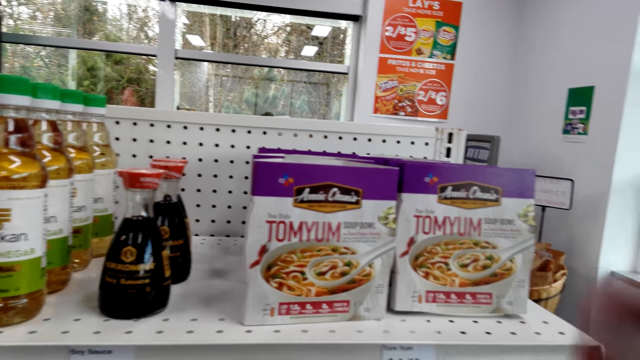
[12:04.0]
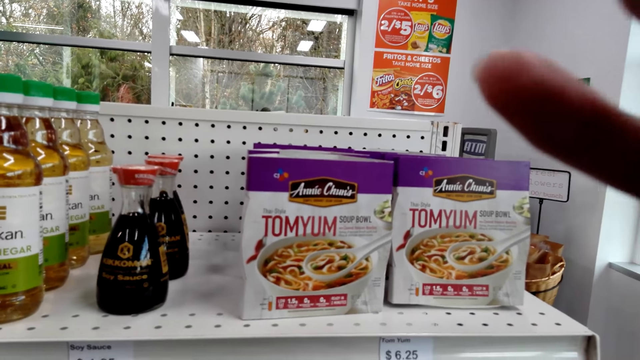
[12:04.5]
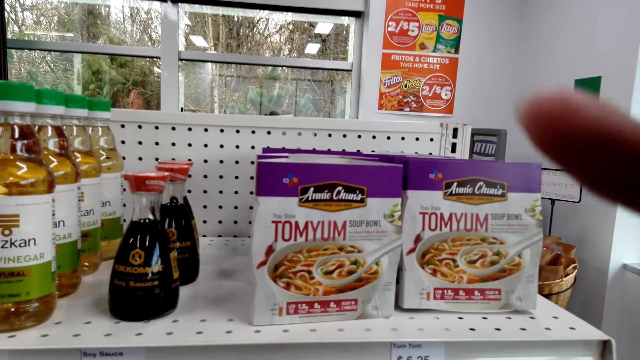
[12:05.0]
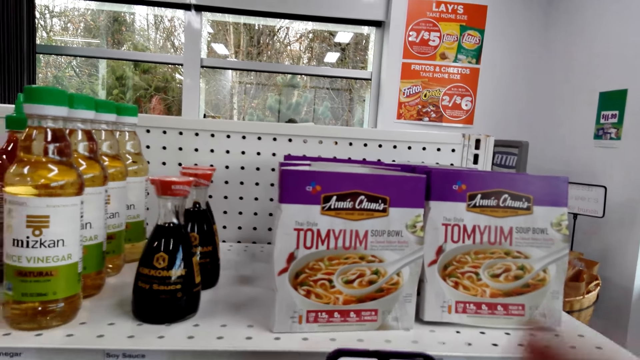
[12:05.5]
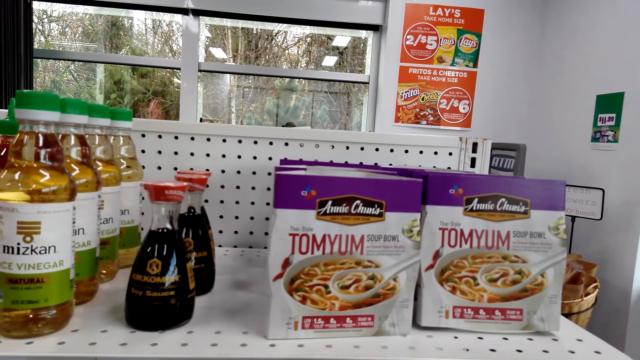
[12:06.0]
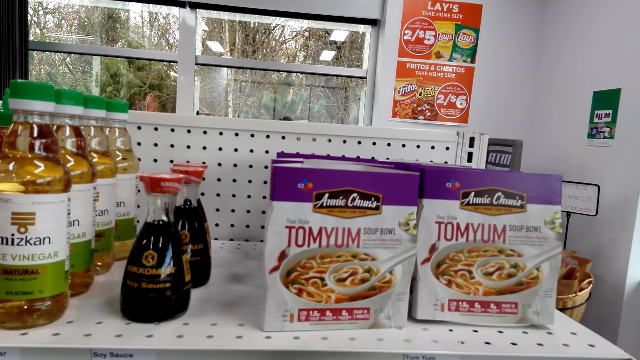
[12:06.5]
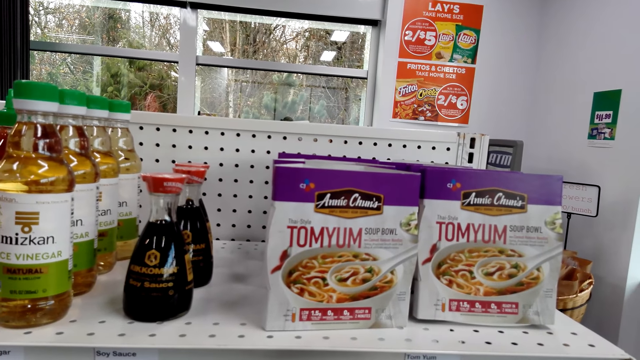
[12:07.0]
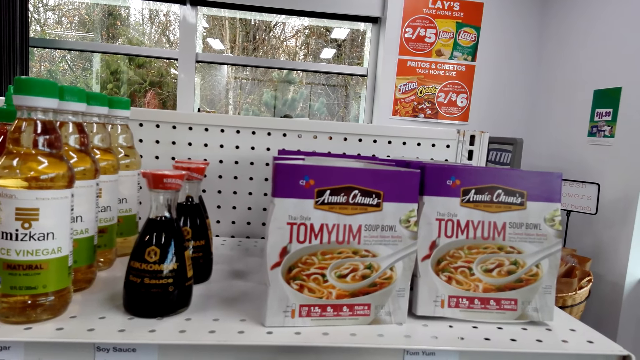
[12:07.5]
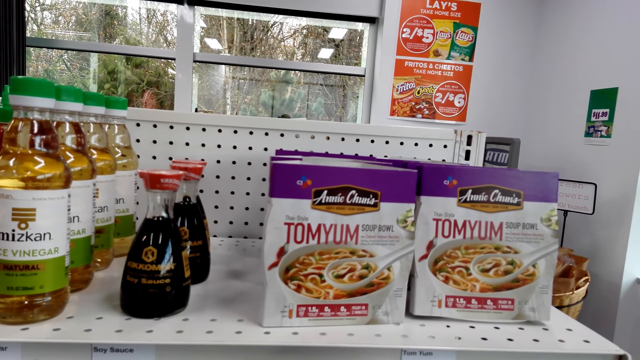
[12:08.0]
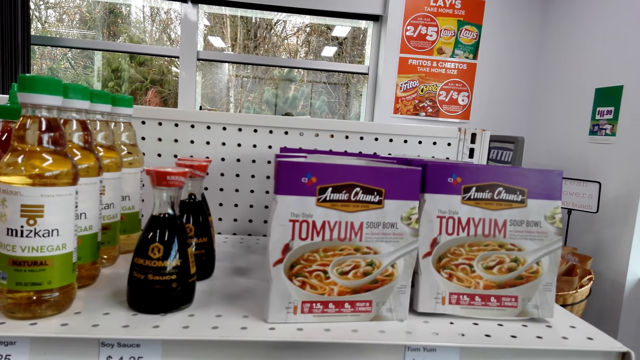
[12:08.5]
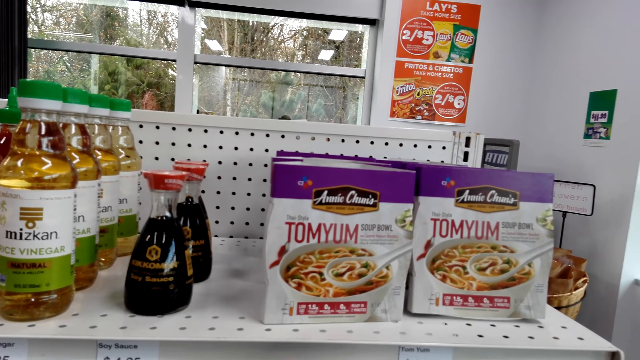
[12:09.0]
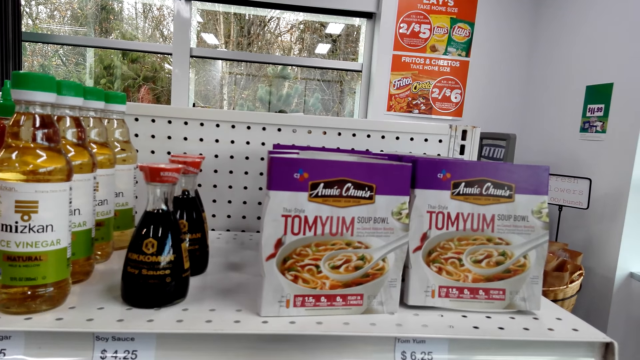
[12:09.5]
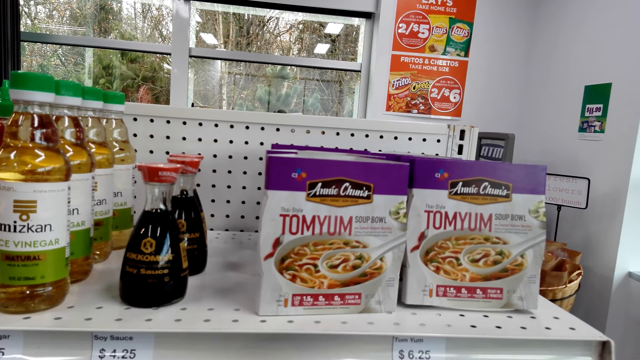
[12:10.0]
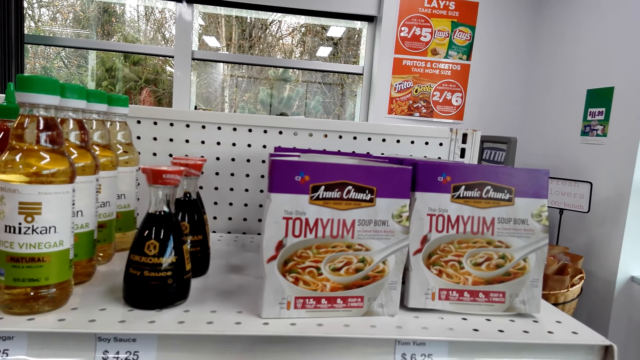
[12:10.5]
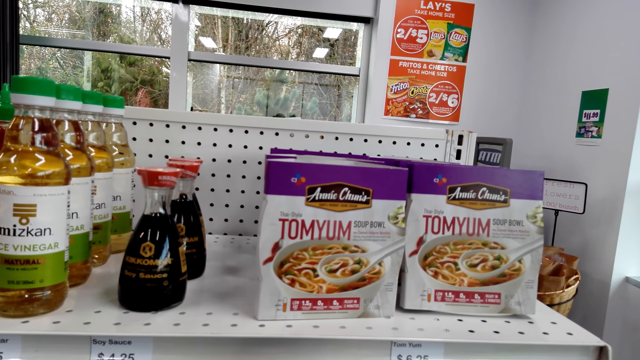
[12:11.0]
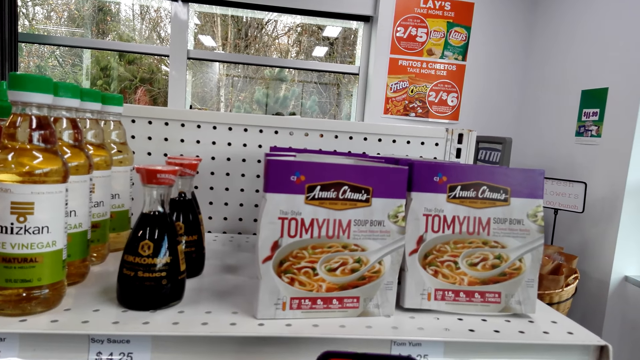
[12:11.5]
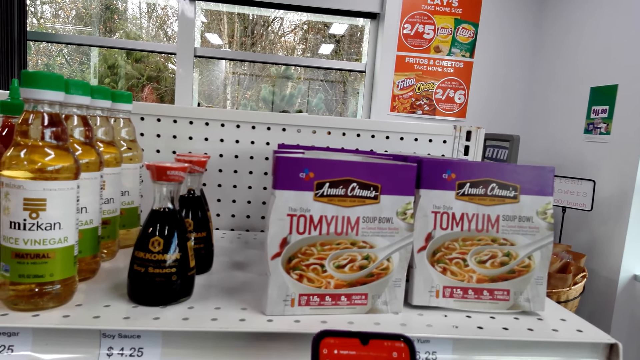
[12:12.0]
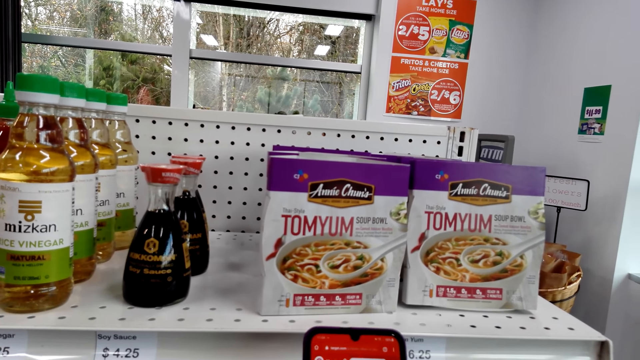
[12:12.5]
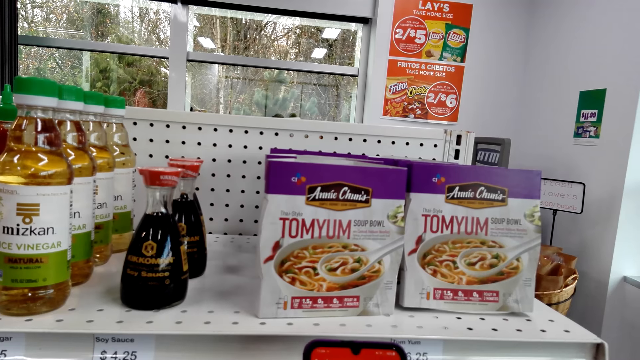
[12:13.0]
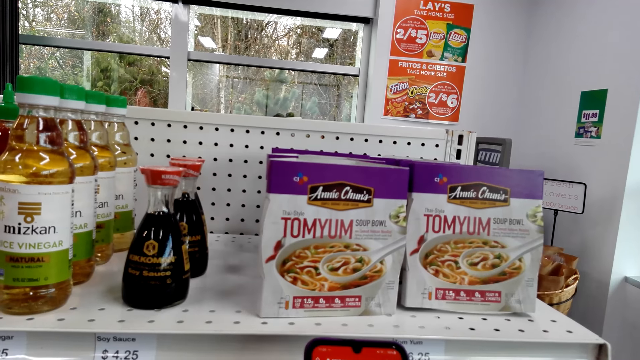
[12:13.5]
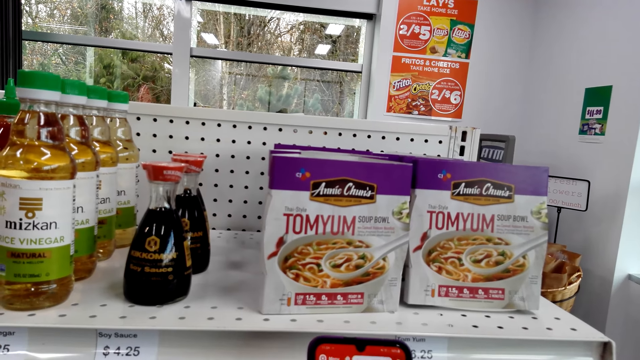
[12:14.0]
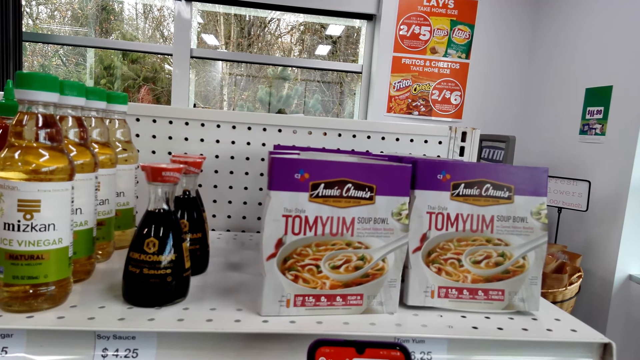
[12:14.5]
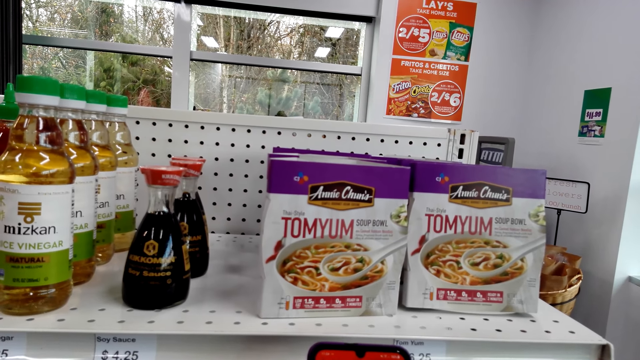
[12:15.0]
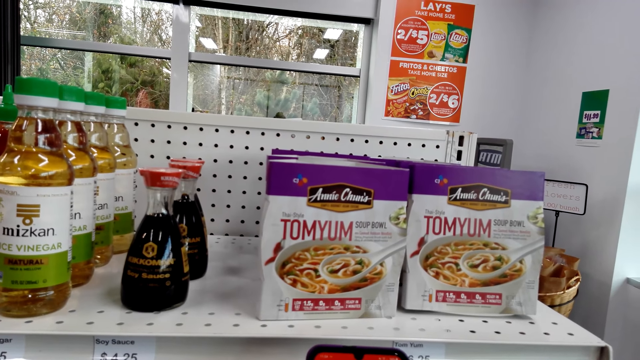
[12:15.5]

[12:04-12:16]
The camera wearer handles a camera.

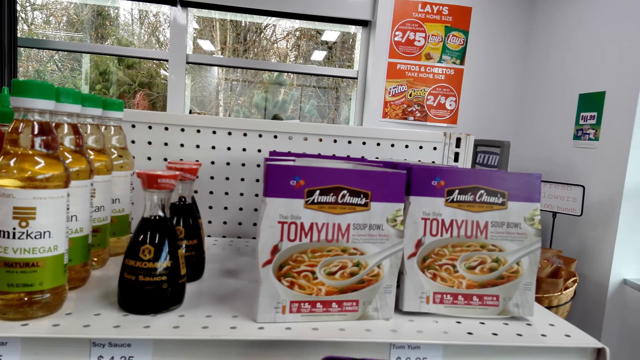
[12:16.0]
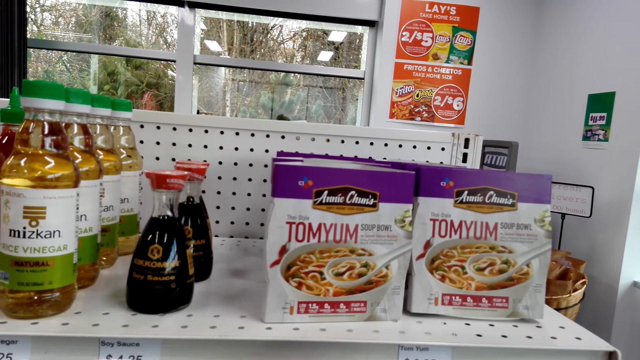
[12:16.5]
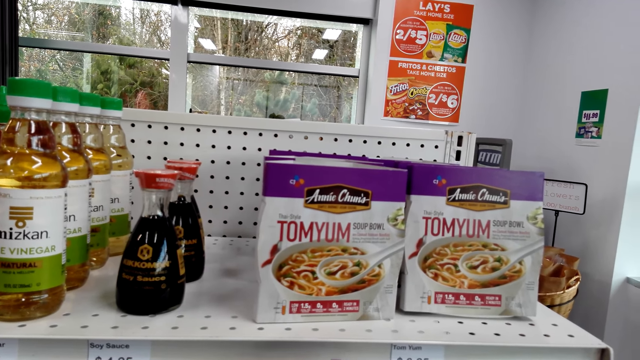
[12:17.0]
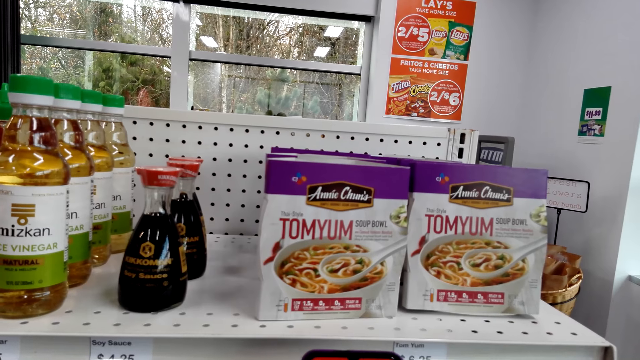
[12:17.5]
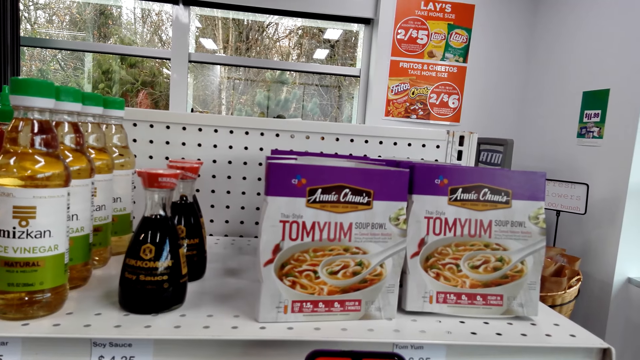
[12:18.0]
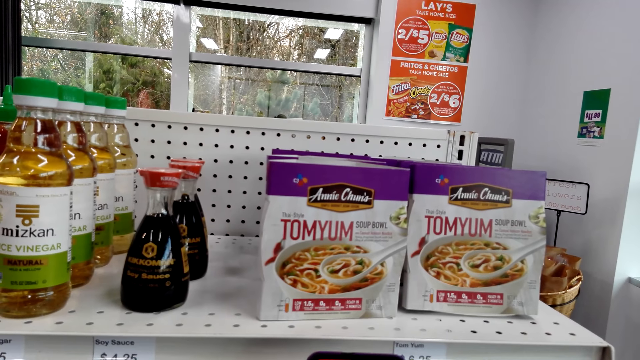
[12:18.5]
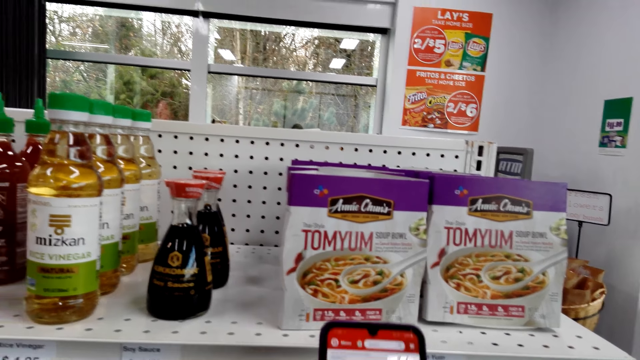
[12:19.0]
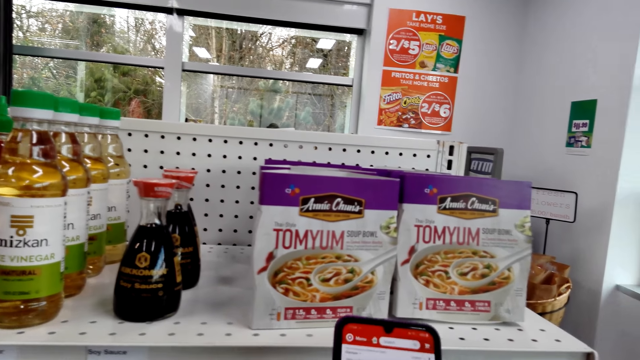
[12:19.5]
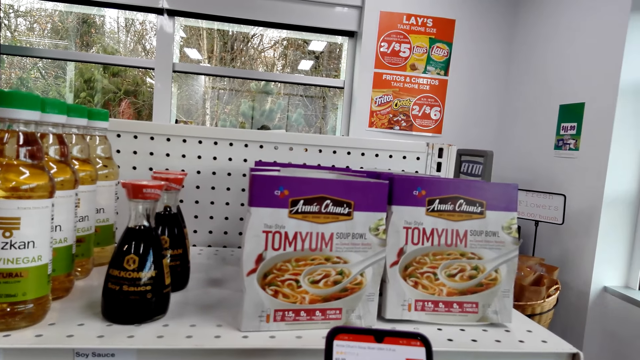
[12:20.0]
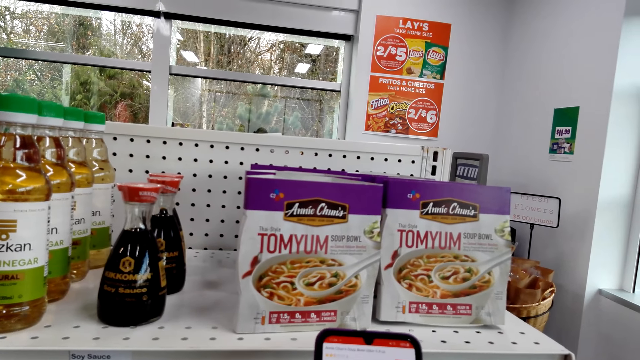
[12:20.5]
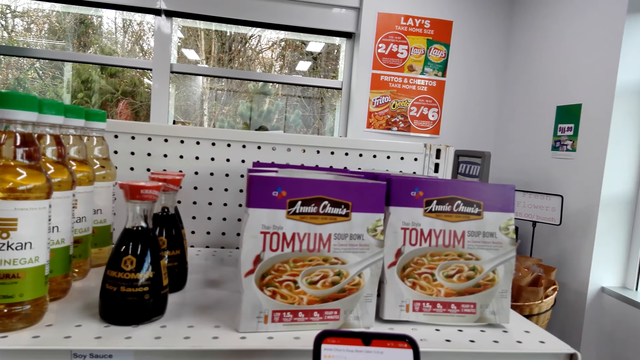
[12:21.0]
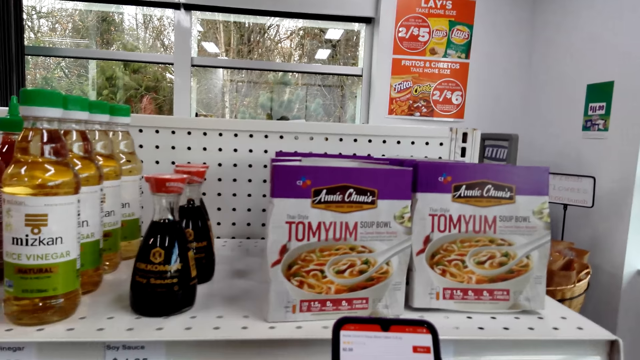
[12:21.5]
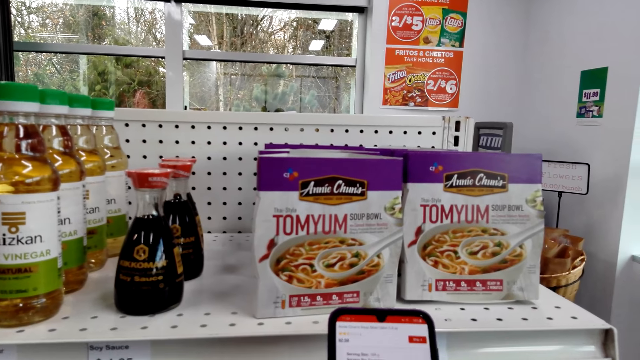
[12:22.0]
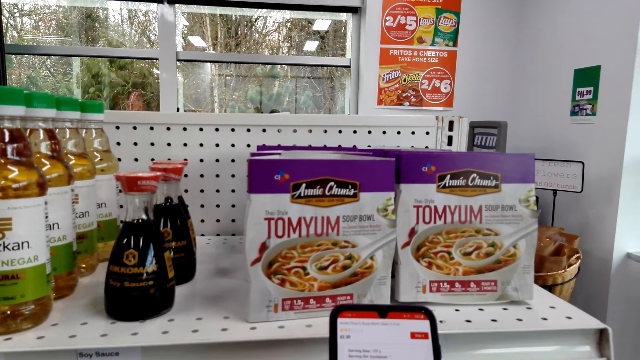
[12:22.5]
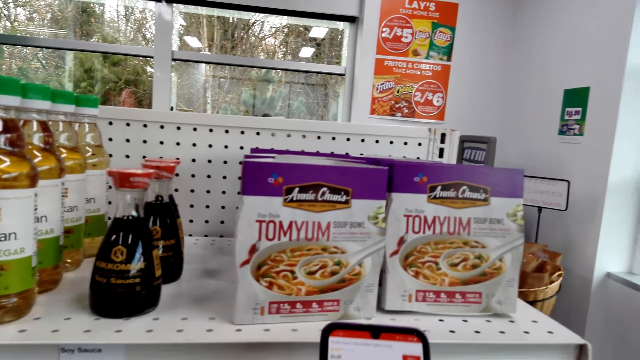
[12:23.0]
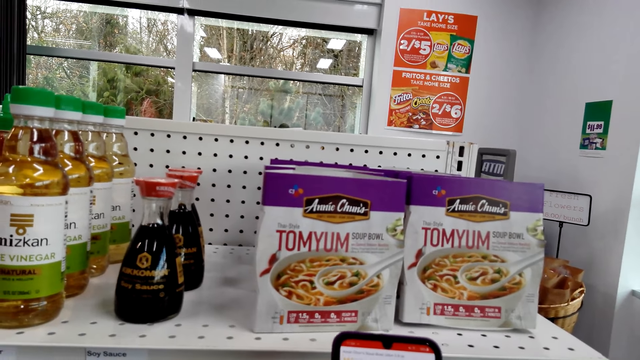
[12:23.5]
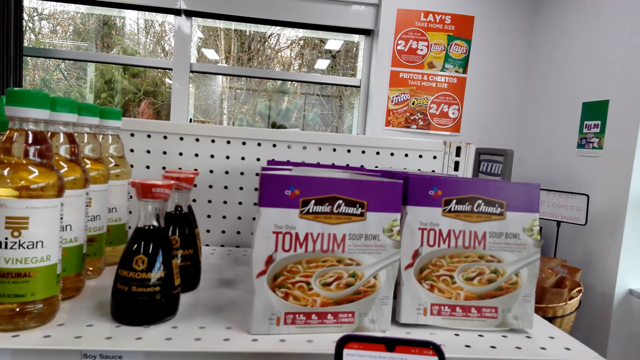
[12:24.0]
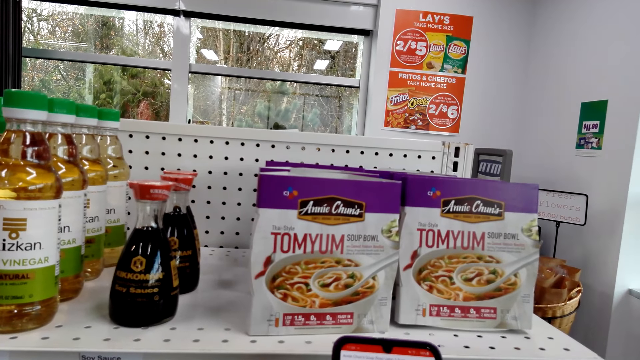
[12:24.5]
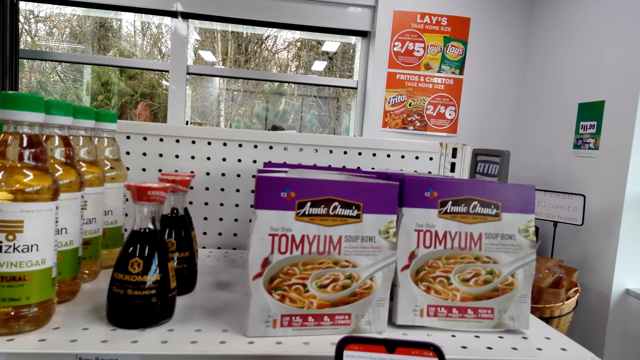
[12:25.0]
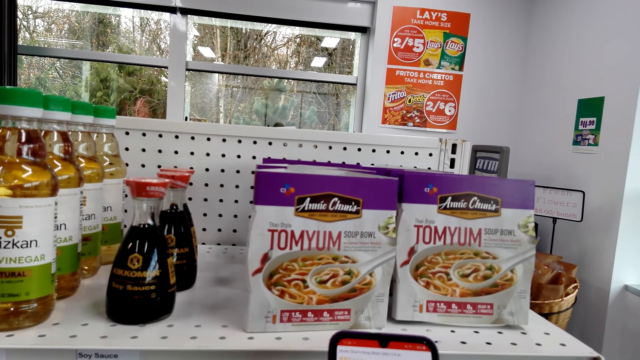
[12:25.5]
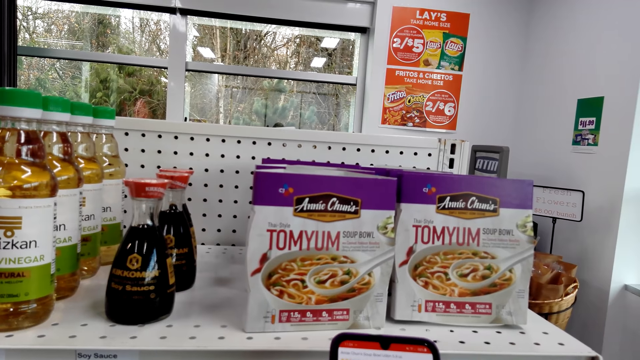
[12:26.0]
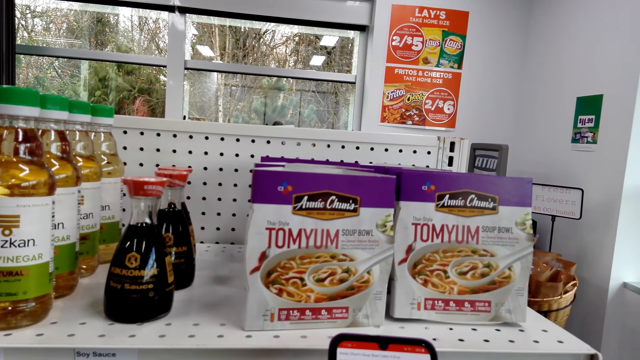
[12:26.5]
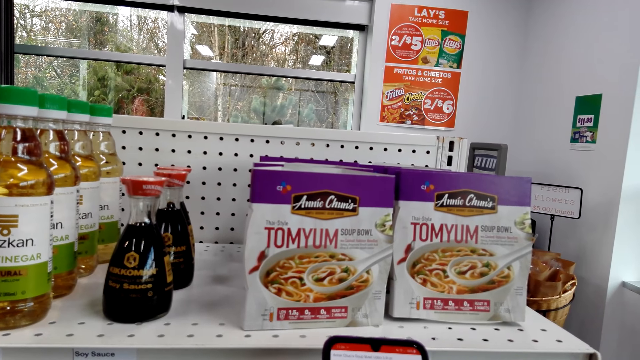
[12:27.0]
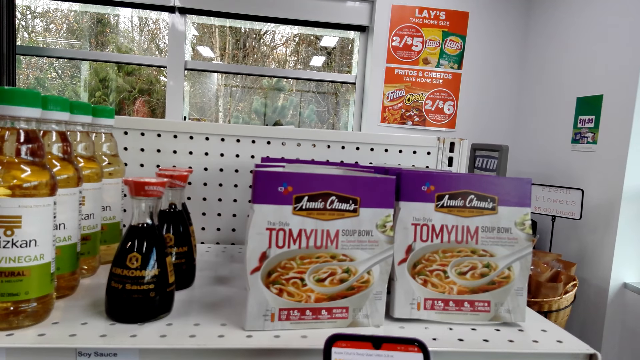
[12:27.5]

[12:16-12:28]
The camera wearer lifts a phone. They hold the phone. They use the phone.
